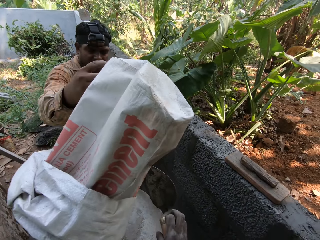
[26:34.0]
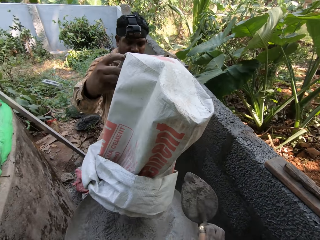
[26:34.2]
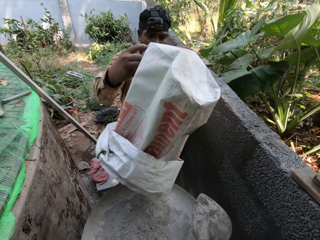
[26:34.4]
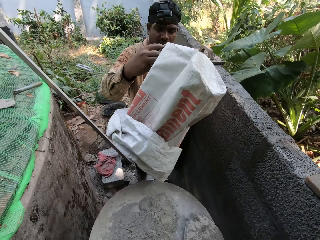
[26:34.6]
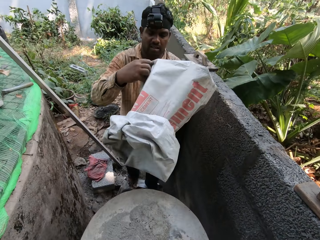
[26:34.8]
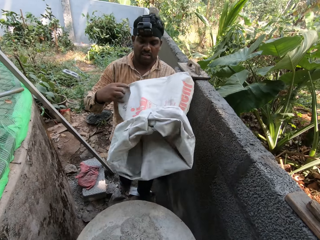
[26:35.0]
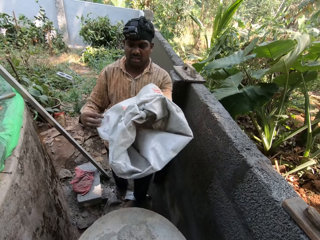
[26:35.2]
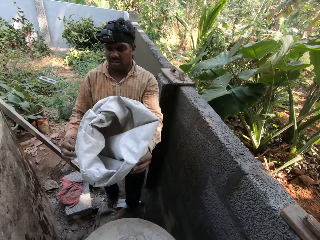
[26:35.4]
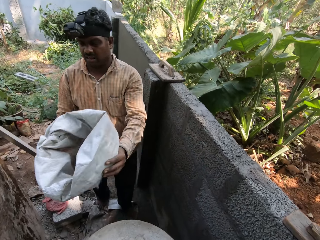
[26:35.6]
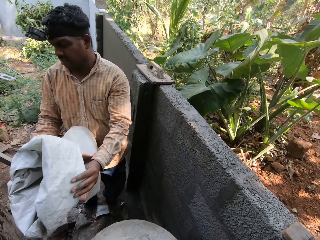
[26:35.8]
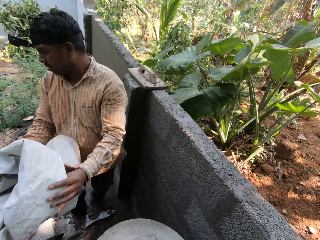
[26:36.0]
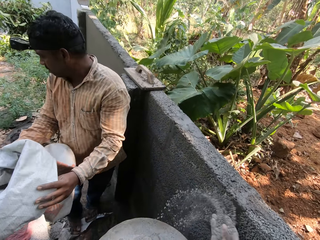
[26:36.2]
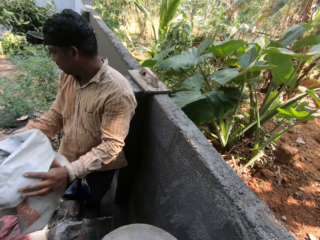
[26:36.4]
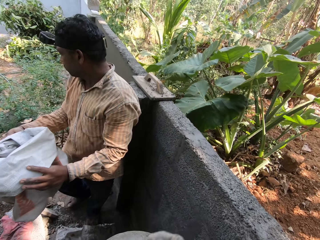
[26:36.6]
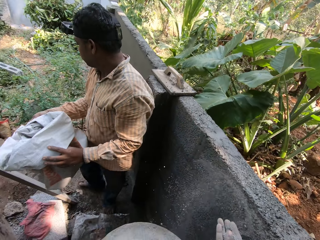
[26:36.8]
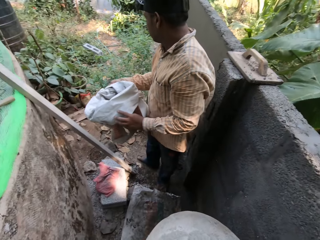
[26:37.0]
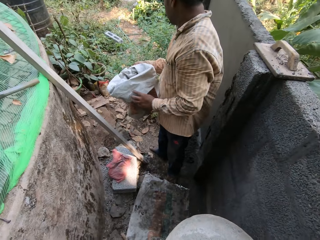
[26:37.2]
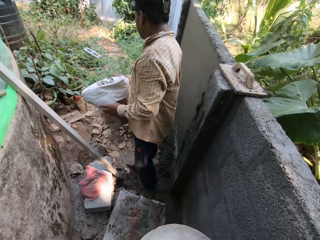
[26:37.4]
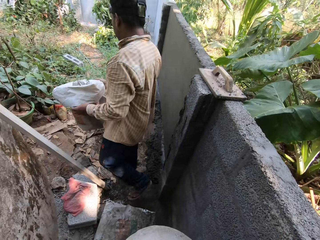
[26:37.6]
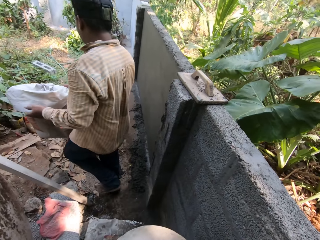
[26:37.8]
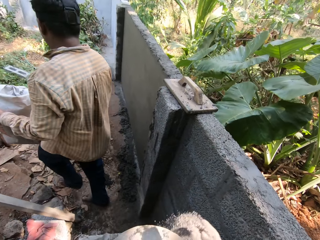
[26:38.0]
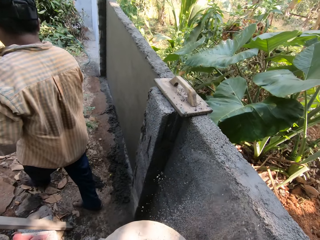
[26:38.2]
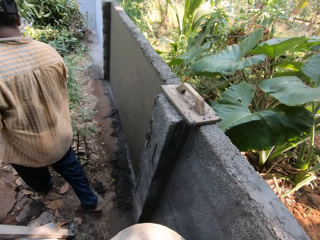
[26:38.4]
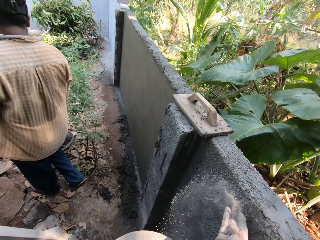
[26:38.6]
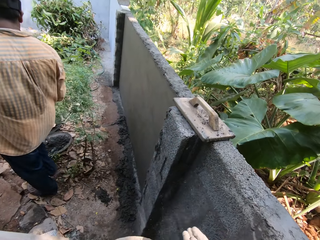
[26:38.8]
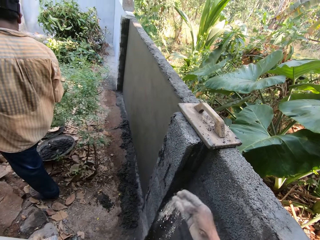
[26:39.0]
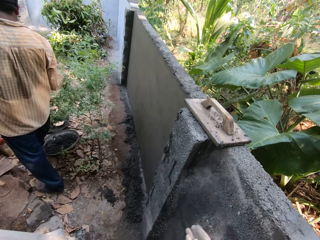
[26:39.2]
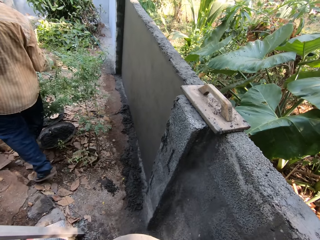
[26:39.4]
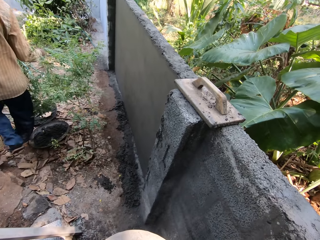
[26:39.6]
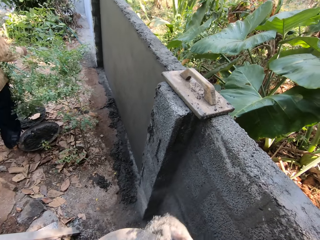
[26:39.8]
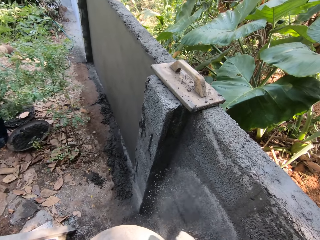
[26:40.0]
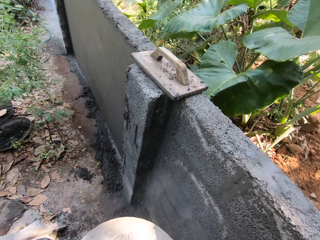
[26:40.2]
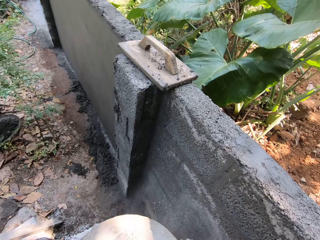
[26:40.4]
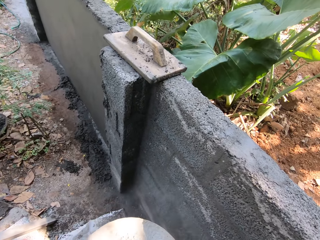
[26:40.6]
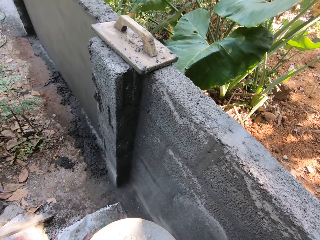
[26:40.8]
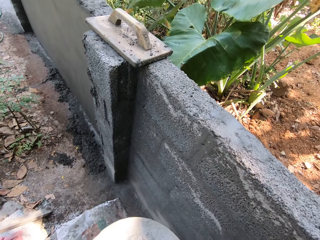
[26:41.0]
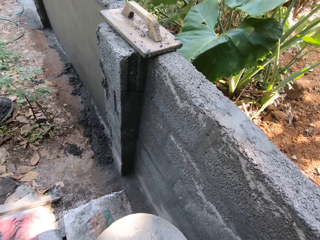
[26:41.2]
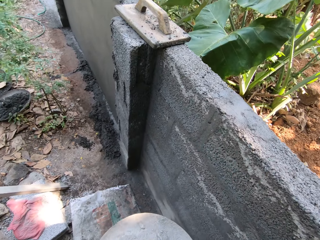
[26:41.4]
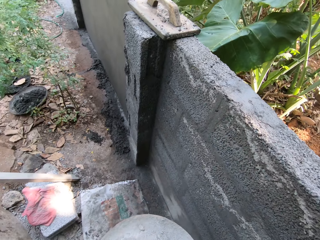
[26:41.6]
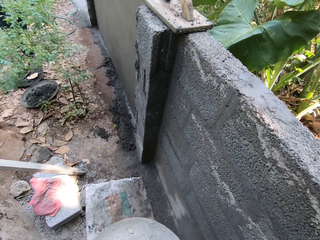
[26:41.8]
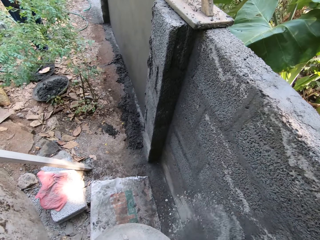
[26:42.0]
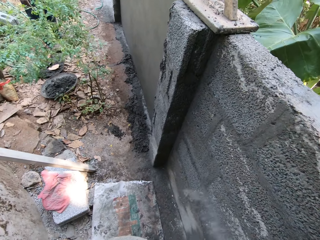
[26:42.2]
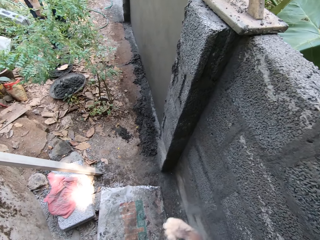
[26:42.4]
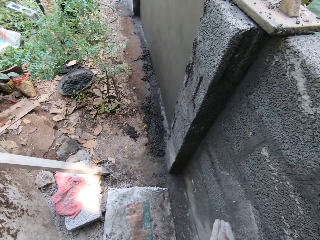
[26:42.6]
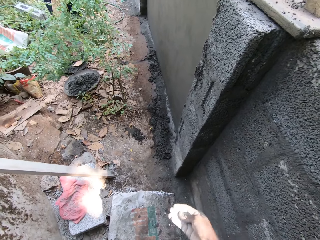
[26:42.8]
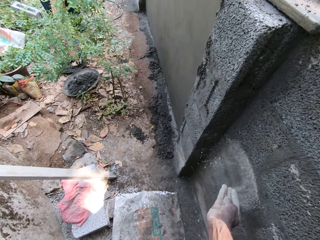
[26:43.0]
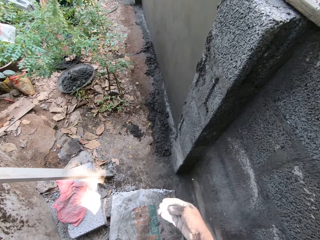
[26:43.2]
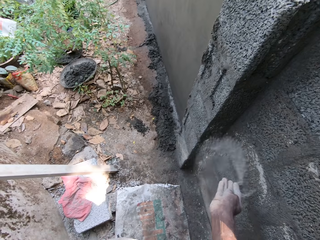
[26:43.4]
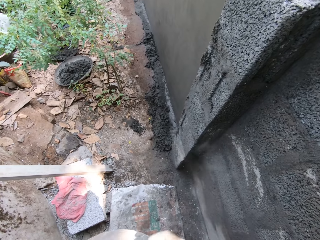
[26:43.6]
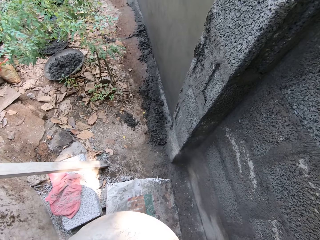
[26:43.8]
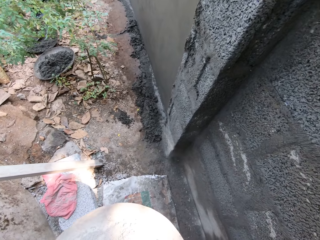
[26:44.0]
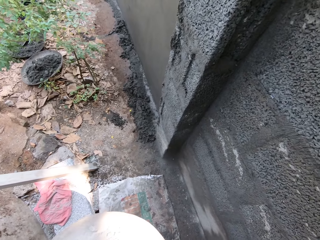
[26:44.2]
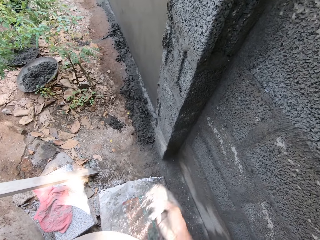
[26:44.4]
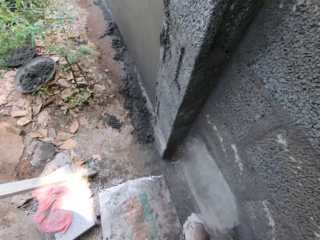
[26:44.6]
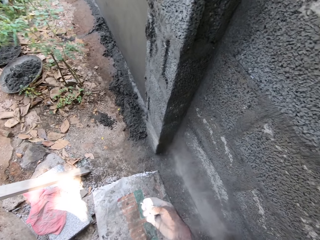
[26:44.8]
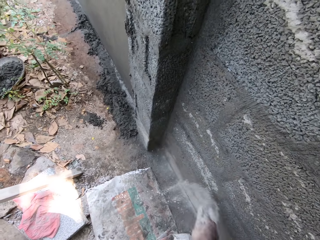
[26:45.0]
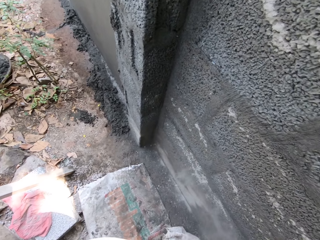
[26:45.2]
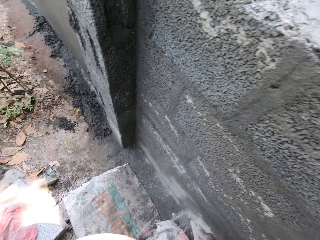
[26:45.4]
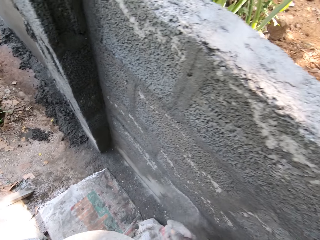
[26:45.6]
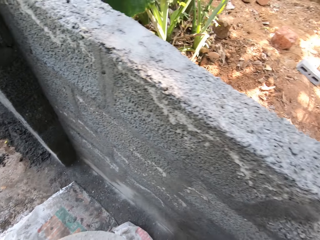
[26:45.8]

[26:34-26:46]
The camera wearer drops the trowel in the pan with his right hand. He pours the cement on the wall from the pan with his right hand.

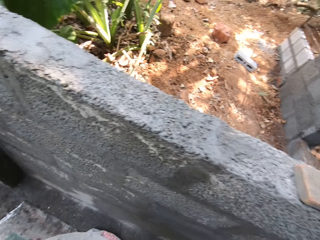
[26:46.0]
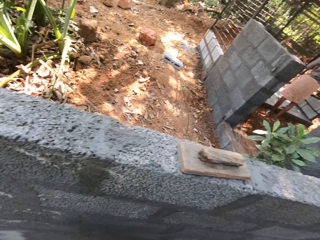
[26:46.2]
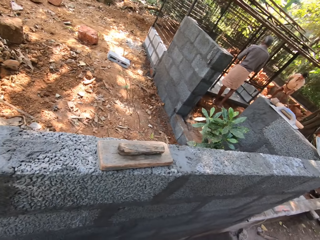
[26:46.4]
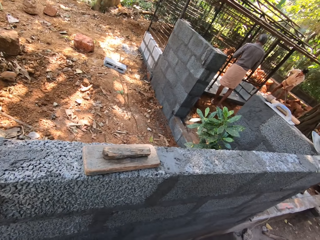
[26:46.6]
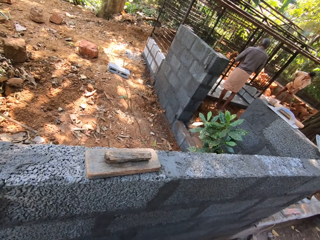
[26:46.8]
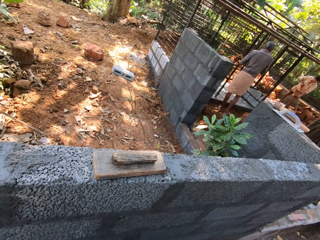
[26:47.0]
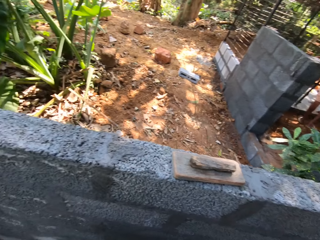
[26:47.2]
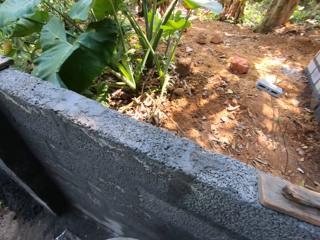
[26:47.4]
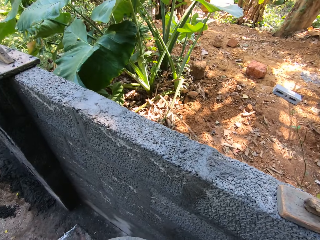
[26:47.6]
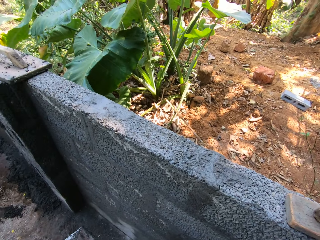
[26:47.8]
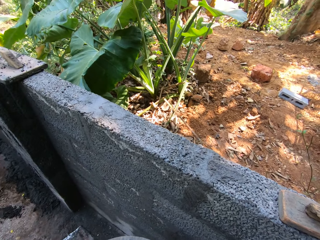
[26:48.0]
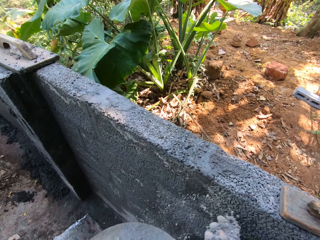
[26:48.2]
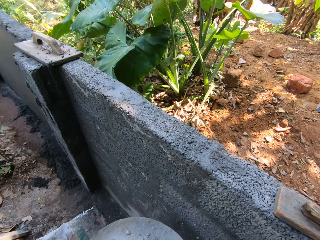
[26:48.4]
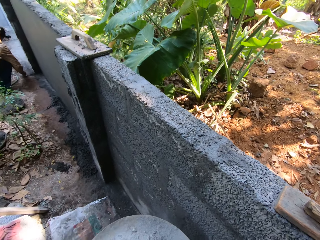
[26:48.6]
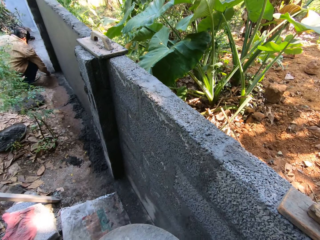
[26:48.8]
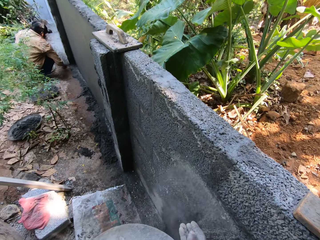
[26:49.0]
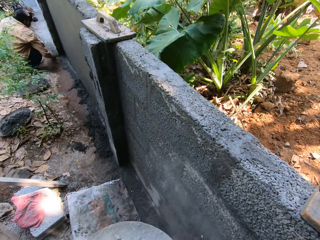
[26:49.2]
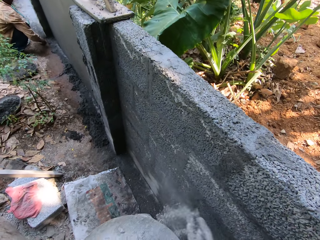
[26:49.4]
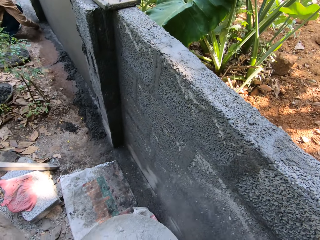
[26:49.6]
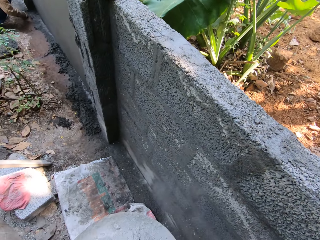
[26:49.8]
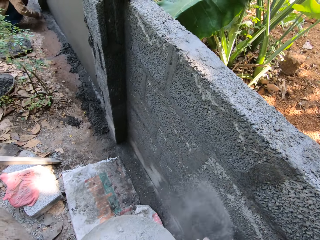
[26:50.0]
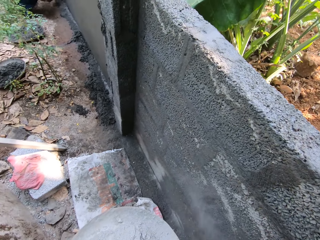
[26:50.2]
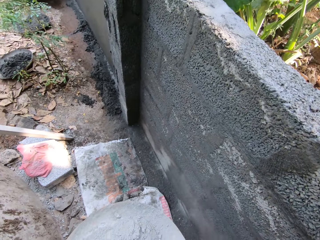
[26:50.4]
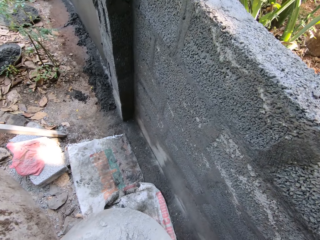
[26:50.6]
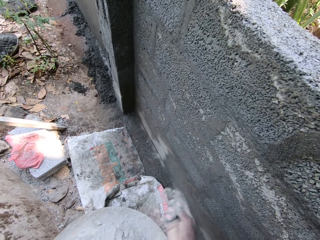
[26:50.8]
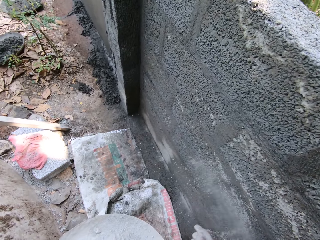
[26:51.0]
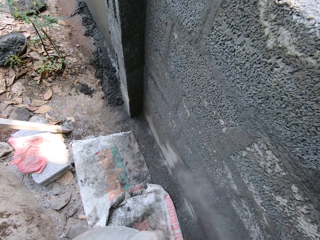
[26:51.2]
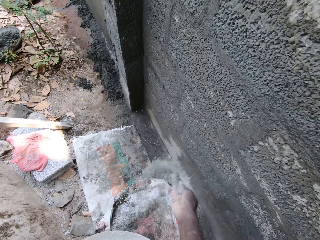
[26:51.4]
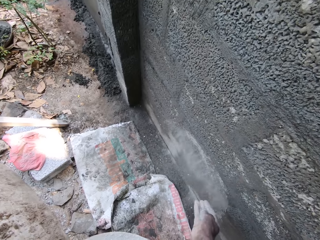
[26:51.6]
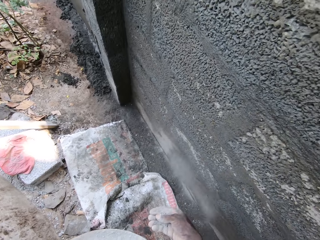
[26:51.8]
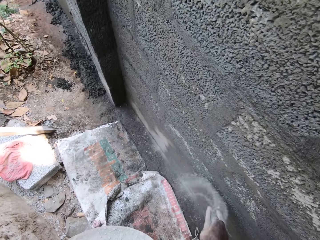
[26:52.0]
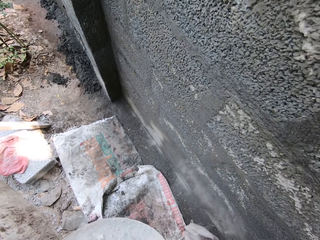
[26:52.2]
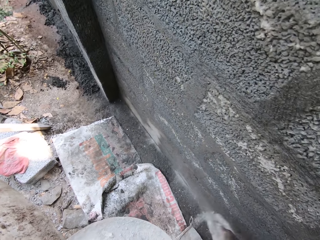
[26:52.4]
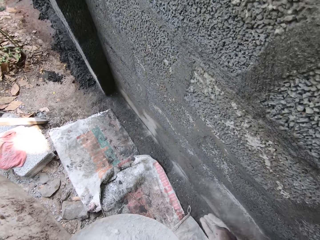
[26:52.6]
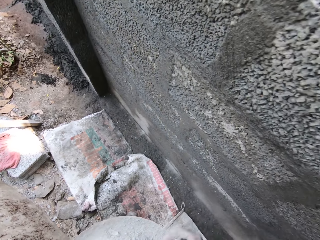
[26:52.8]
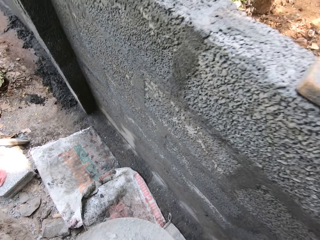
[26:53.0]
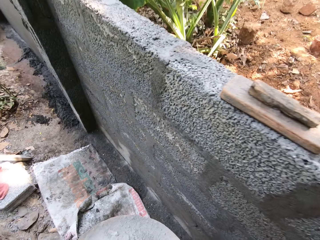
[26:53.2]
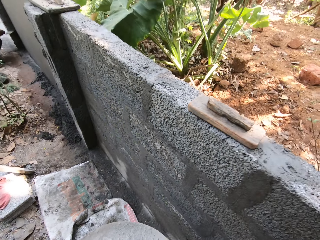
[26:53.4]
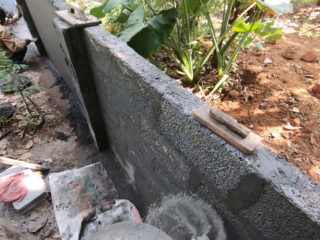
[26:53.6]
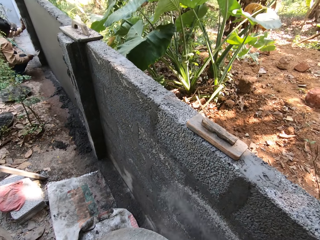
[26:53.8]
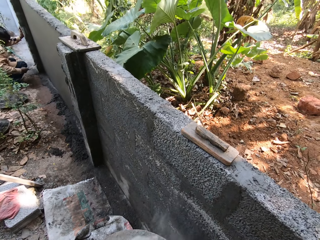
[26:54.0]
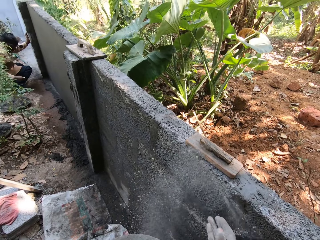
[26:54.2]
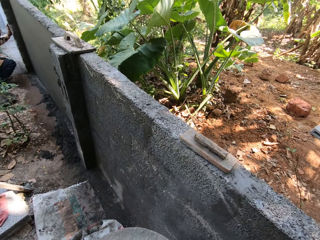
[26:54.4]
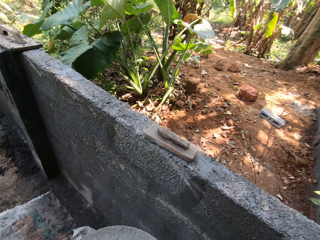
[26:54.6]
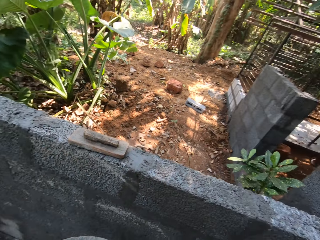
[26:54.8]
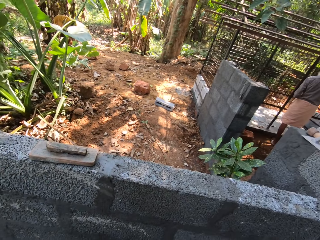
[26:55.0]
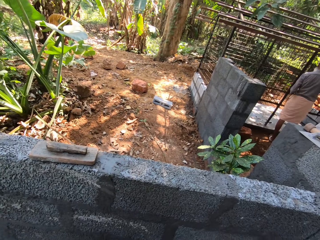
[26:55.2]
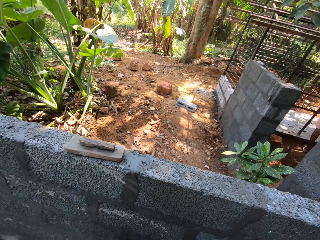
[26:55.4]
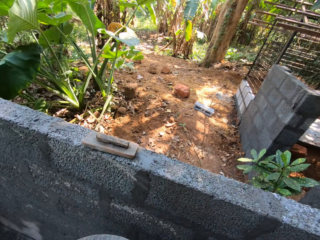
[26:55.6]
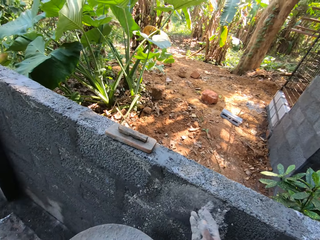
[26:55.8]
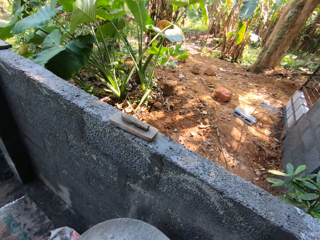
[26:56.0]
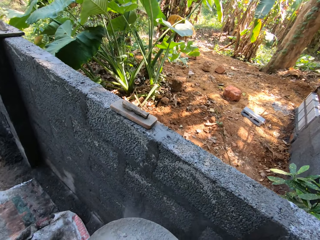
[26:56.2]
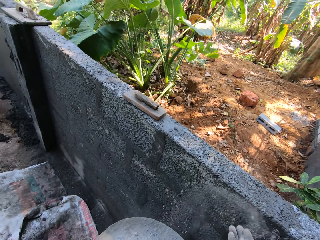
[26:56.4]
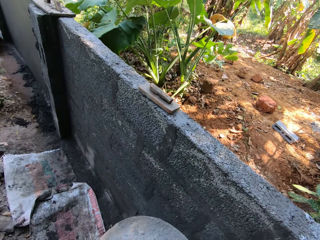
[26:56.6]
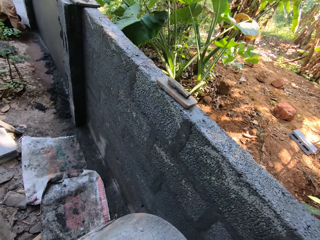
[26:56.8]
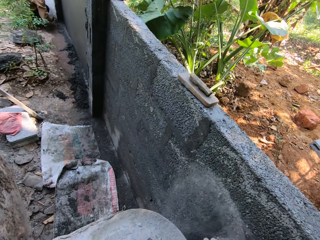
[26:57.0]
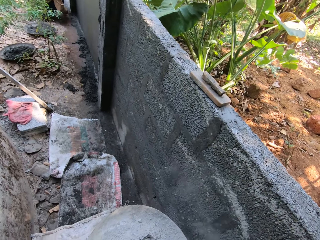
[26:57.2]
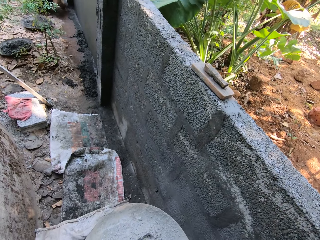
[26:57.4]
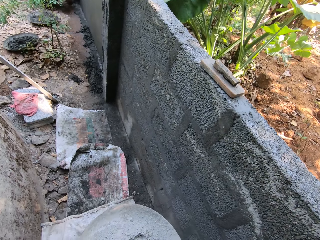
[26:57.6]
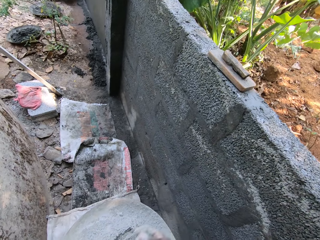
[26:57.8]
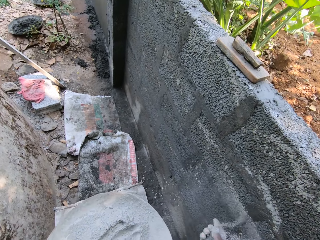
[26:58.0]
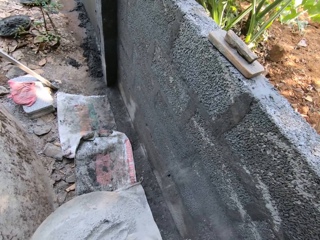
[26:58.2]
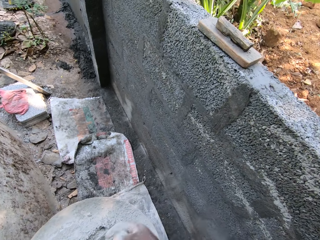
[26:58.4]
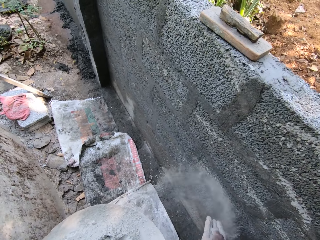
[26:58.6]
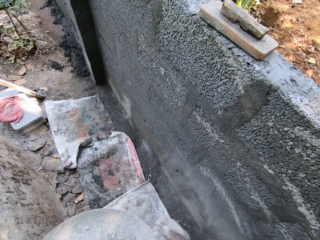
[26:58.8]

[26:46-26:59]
A man plasters the ground with the trowel in his right hand. The man scrapes the wall with the trowel in his right hand. The man plasters the ground with the trowel in his right hand.
